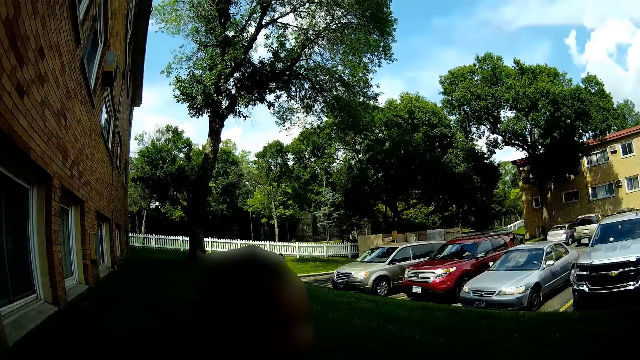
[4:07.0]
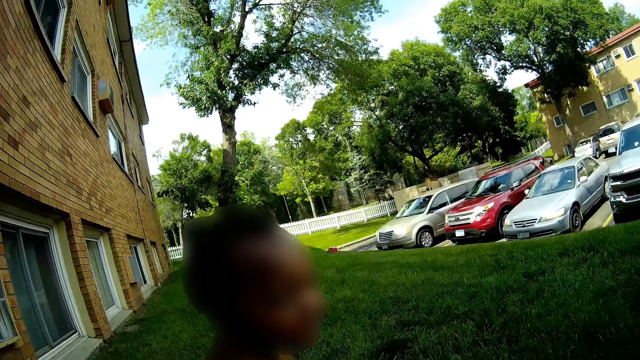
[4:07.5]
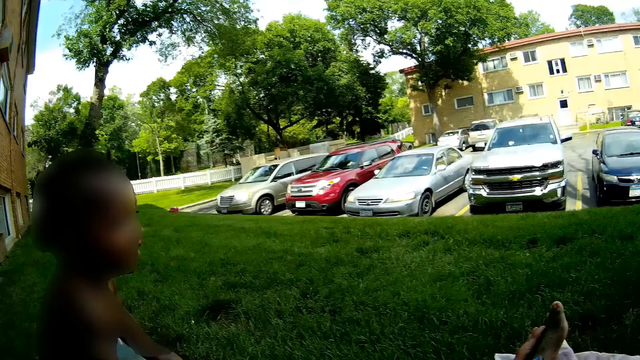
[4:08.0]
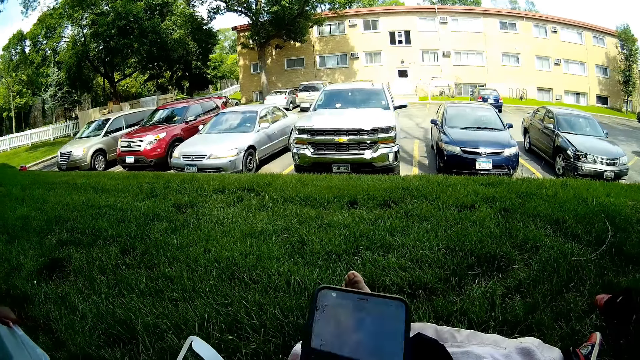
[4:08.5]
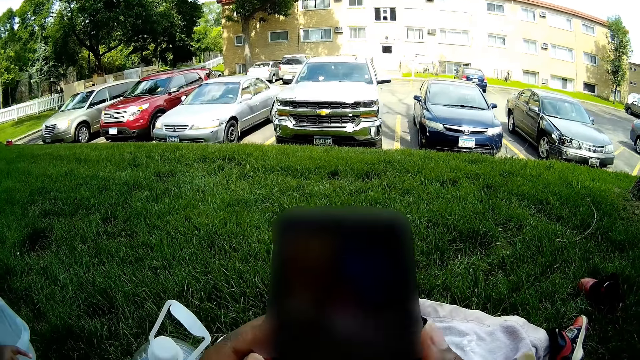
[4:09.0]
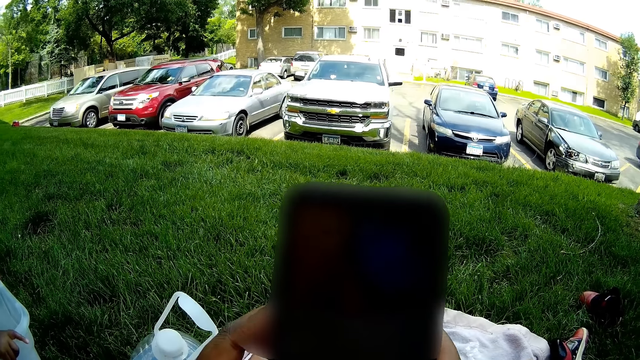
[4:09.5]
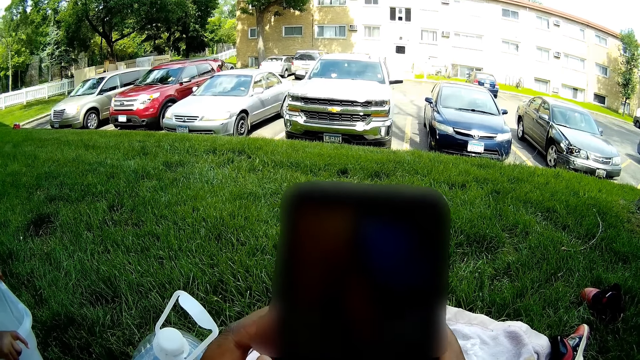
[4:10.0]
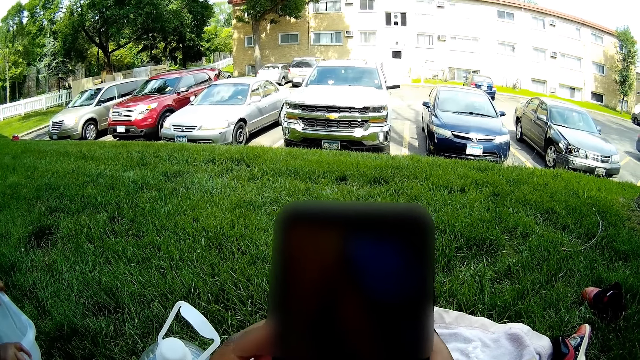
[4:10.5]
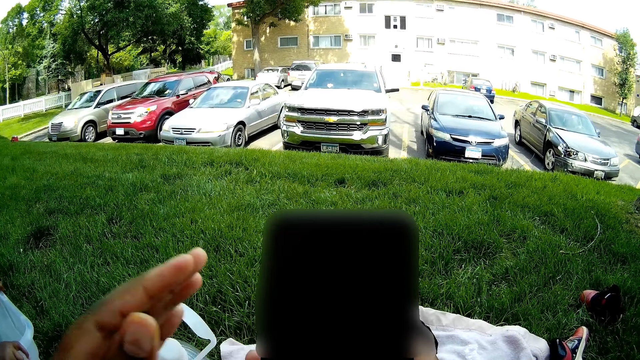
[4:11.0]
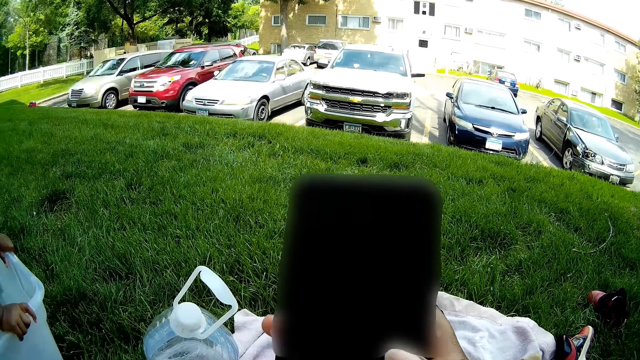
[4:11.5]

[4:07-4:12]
The camera wearer interacts with the boy. She raises a phone with both hands. She holds the phone. She takes her left hand off the phone.
